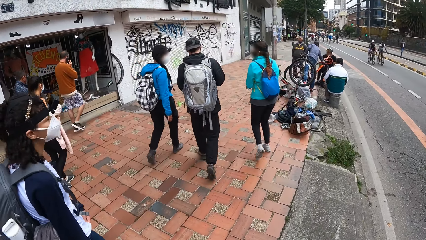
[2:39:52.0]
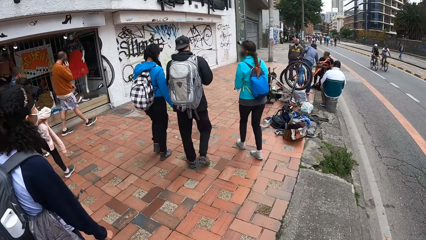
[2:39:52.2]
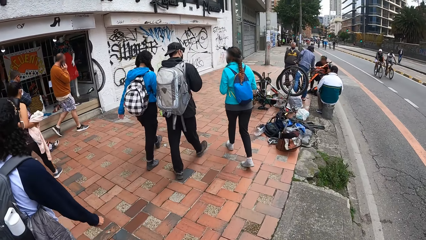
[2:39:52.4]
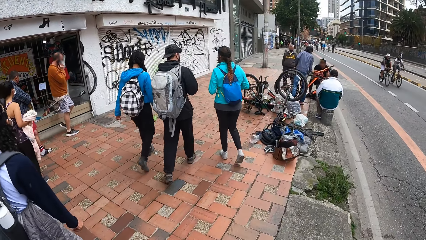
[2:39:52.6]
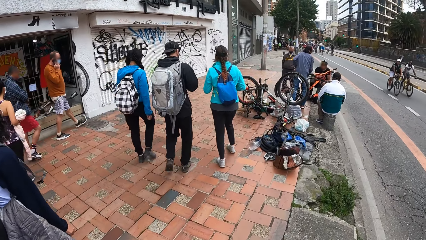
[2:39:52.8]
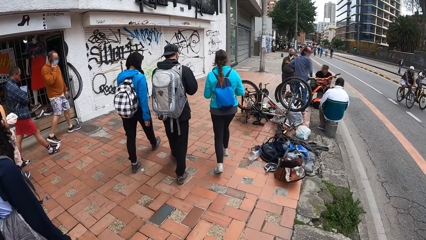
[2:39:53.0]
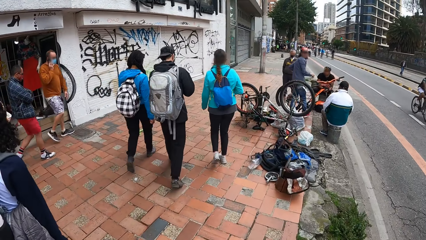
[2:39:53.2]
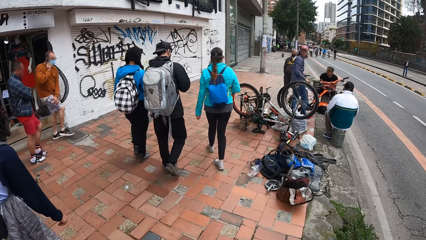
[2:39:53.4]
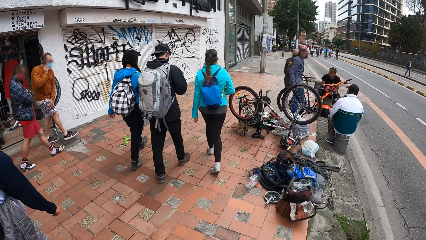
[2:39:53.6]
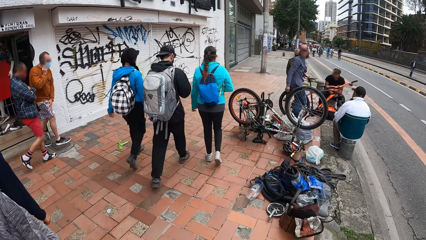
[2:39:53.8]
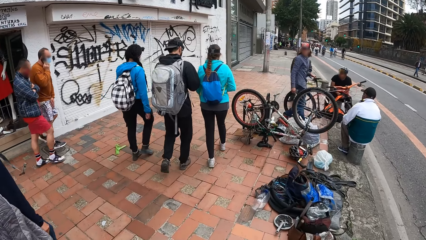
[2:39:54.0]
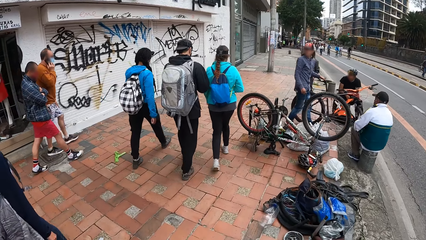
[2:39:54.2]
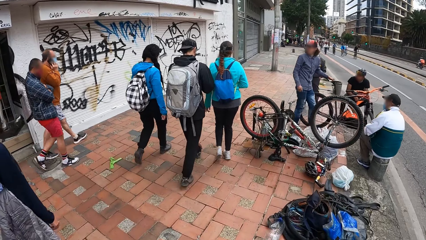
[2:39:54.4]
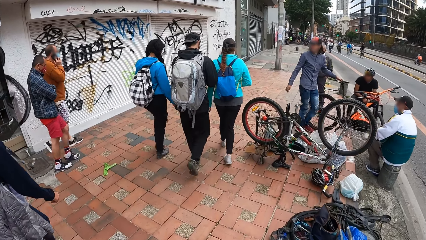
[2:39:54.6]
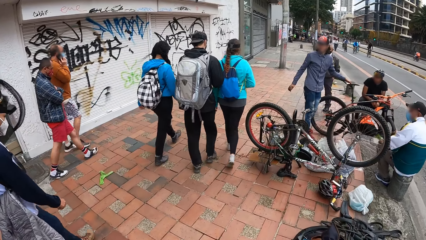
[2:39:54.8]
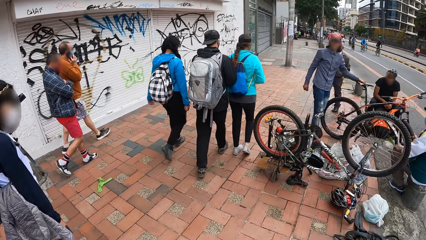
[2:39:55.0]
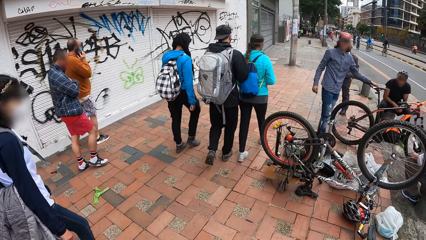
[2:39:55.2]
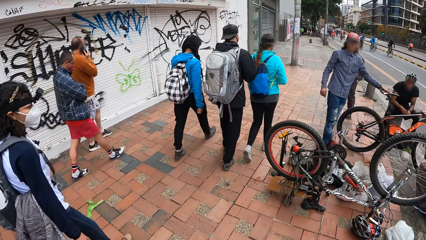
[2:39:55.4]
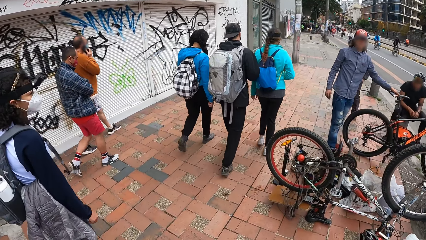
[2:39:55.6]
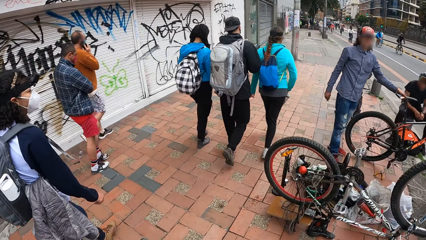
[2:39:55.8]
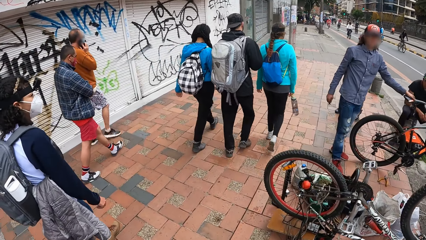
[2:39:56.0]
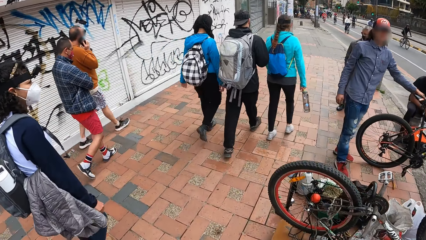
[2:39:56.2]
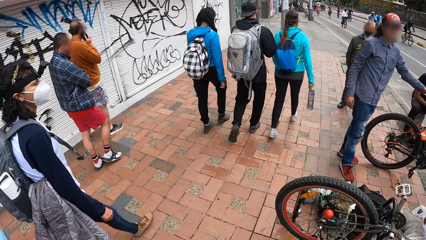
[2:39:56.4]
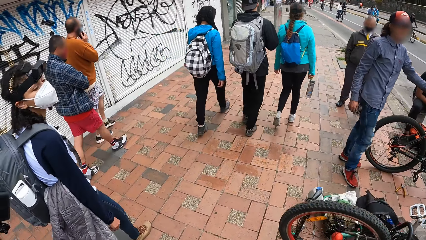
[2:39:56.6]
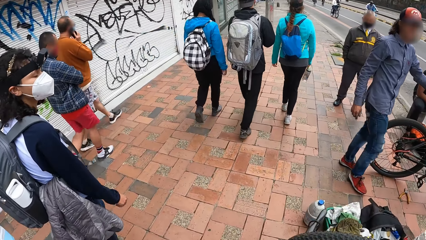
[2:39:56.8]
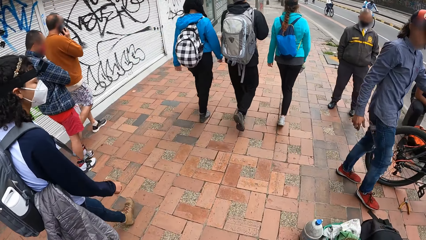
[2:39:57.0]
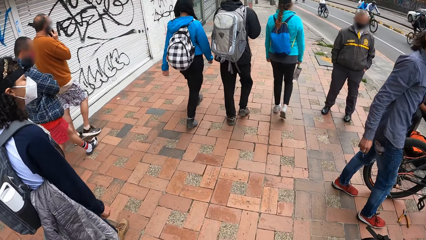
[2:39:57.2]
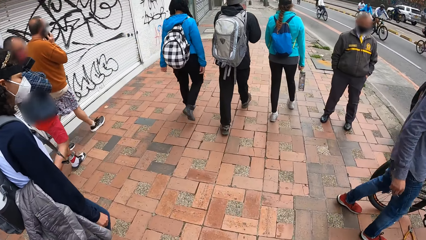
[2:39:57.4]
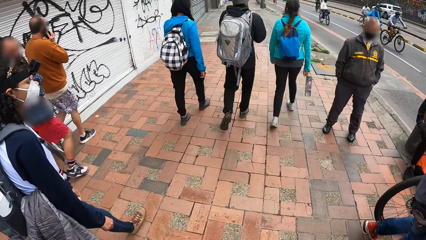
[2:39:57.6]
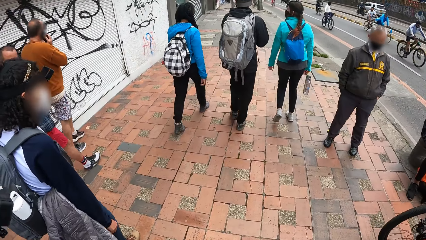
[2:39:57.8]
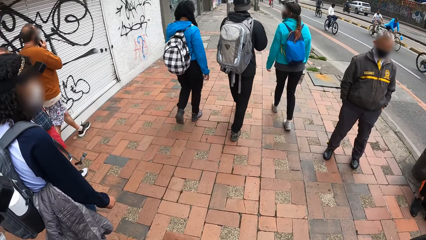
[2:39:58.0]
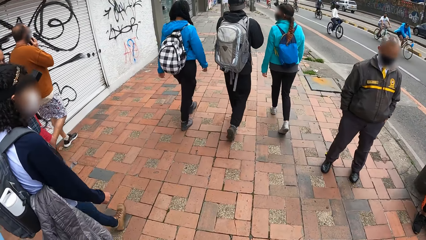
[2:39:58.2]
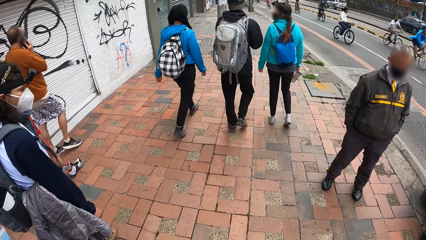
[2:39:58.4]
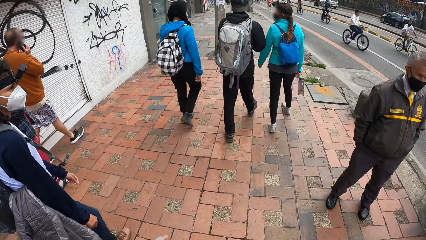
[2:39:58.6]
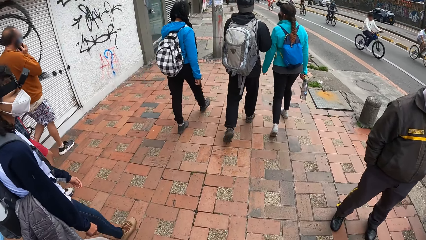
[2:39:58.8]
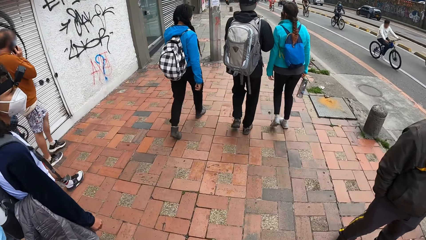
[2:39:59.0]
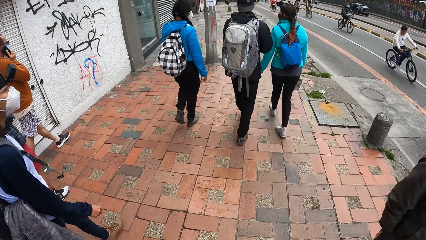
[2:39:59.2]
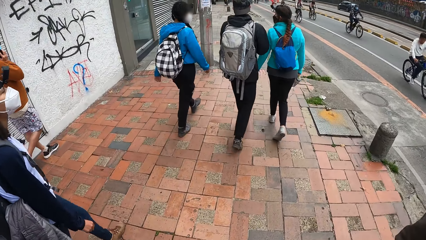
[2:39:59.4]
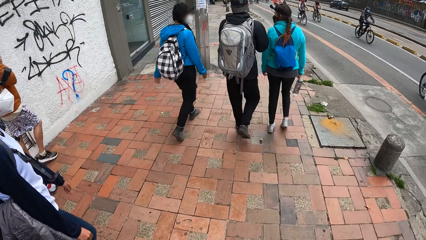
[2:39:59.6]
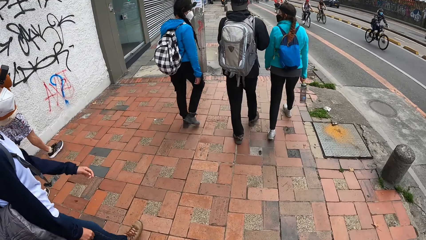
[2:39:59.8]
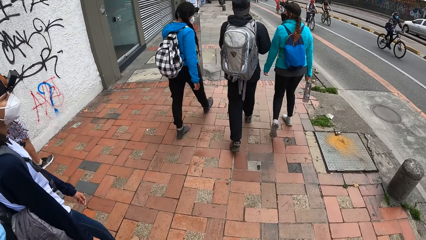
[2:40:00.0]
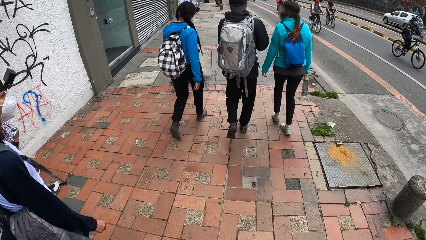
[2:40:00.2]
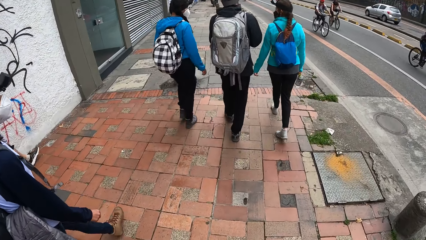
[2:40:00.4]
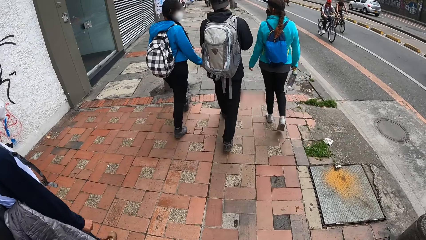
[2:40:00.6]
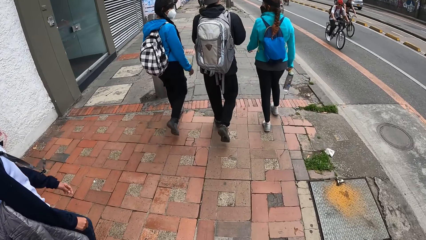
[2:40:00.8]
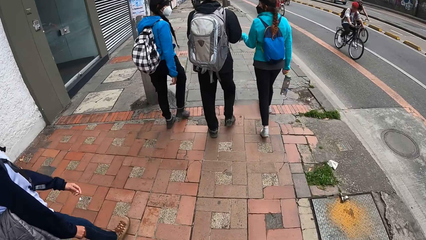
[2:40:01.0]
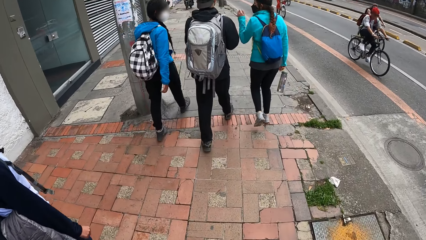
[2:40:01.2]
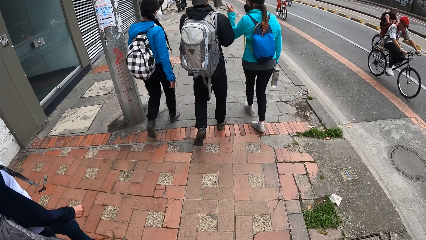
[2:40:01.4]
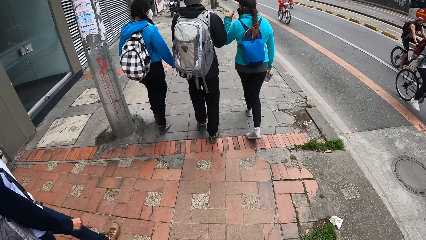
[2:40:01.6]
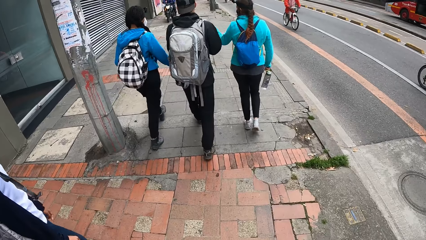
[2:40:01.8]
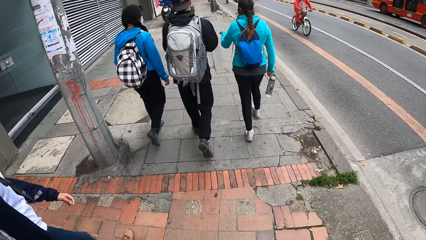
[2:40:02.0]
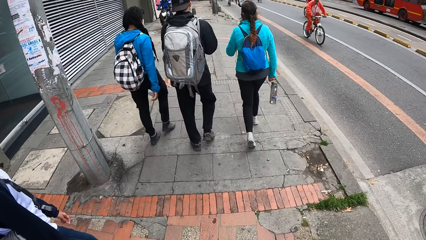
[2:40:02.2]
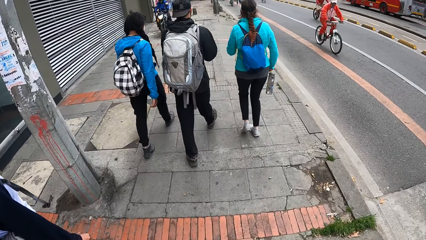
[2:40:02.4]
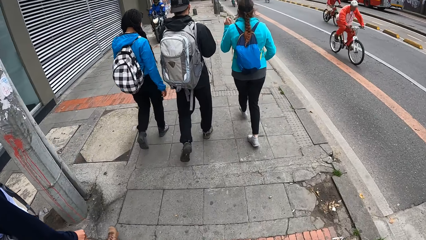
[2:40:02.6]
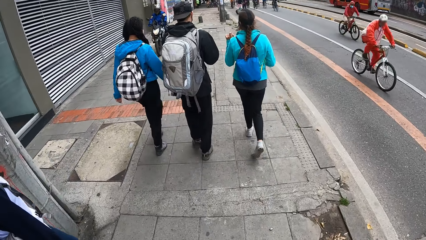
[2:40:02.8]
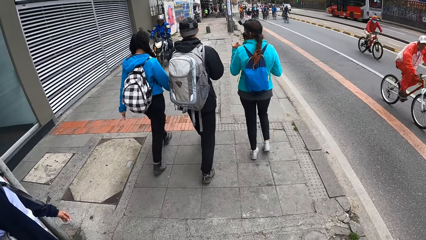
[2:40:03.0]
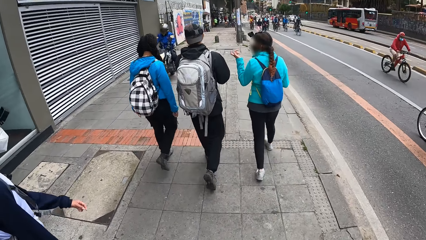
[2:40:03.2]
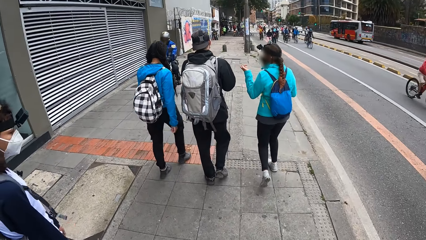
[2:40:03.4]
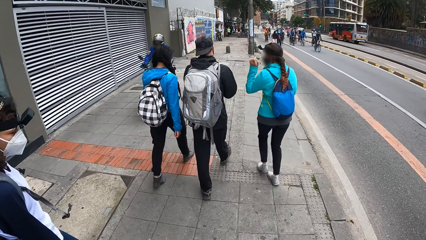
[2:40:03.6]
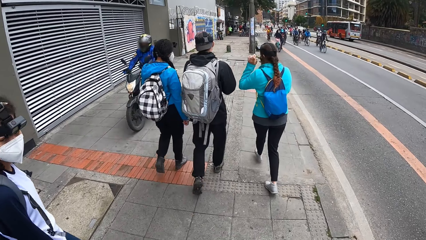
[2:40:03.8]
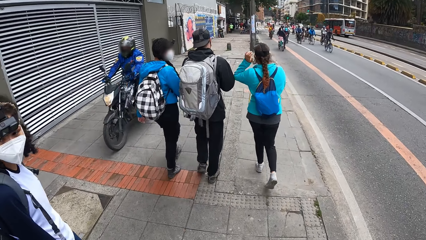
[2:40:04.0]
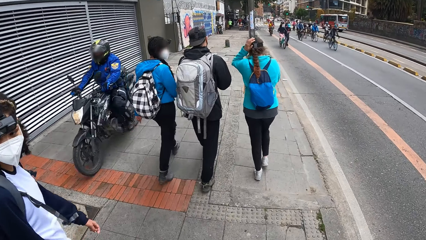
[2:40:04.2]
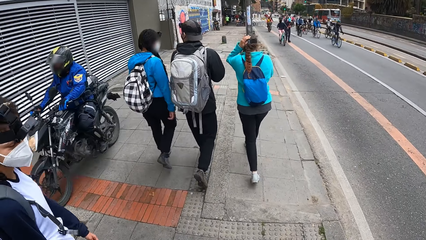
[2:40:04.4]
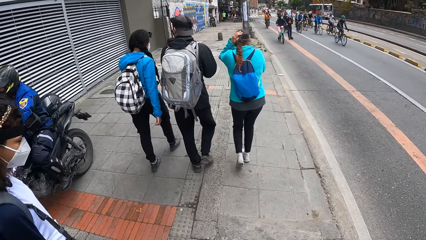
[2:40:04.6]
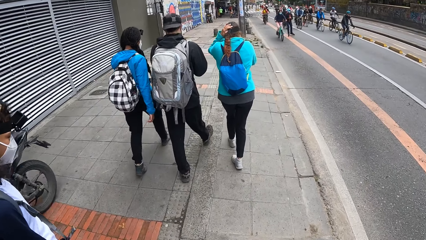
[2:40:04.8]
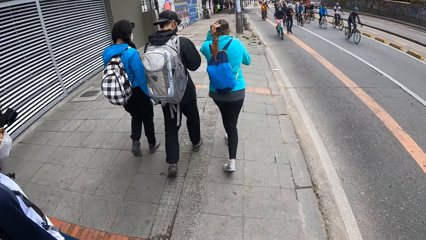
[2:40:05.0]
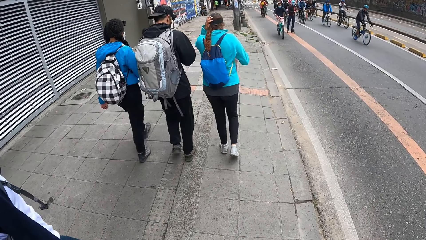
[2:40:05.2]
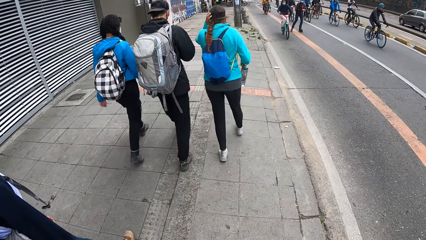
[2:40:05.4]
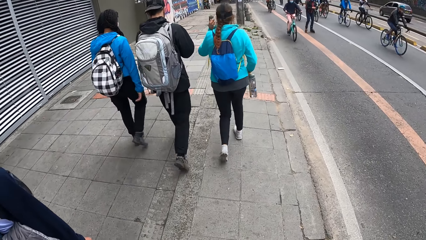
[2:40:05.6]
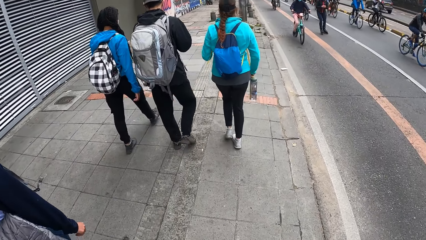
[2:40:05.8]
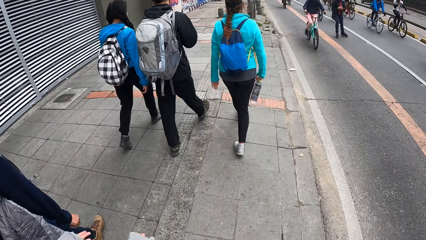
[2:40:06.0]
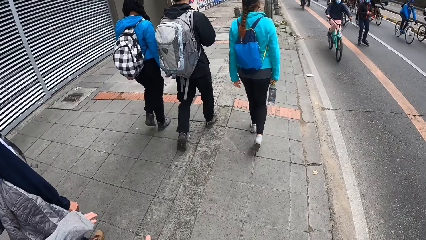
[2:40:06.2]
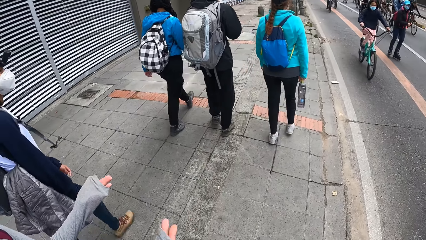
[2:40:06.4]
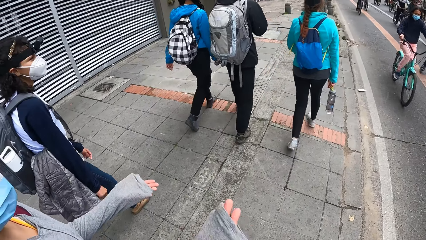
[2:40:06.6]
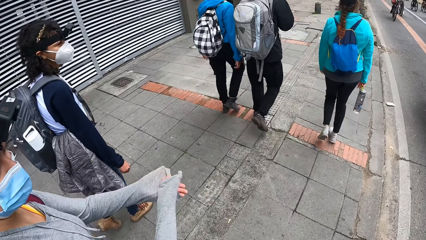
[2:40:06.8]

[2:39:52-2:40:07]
A man holds a bicycle with his left hand. The camera wearer walks past the man. A lady sways a hand. A motorcycle drives past the camera wearer. The lady holds her head.
